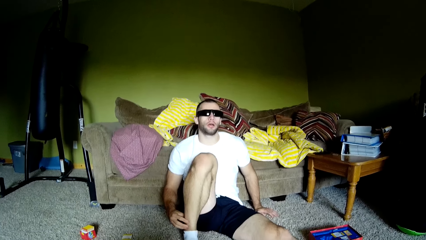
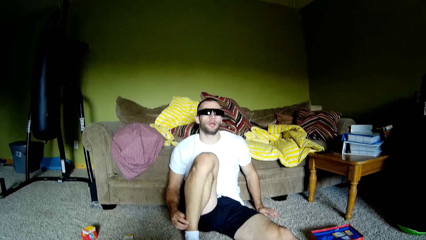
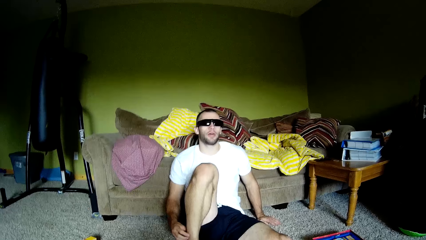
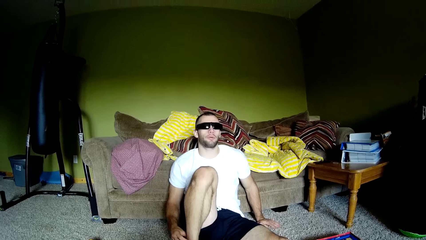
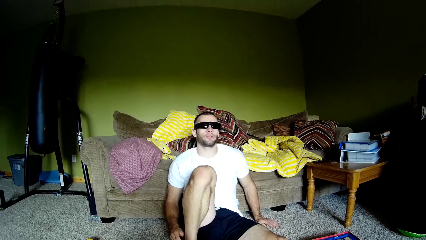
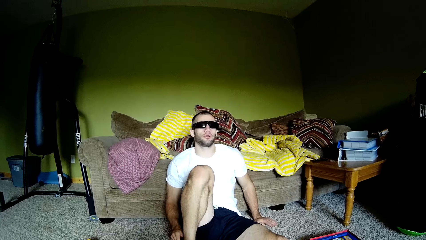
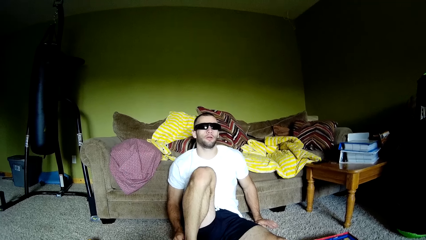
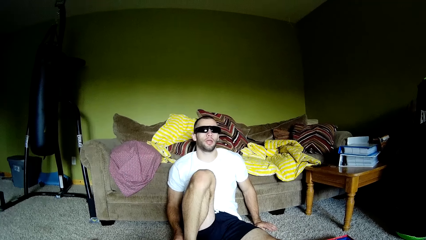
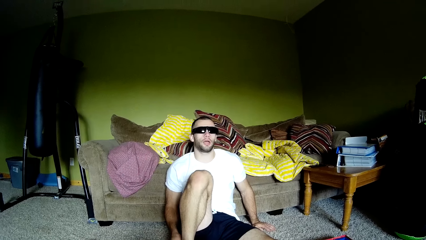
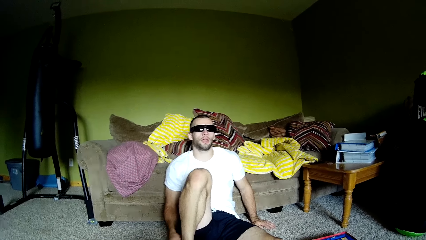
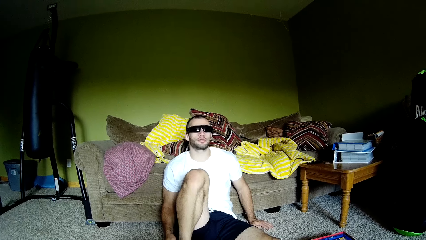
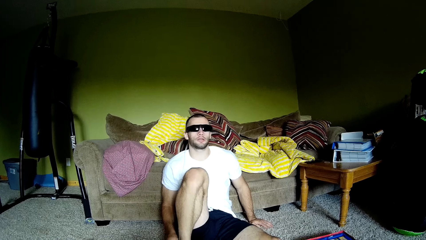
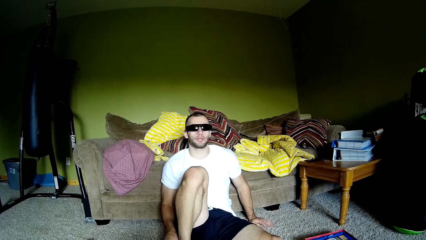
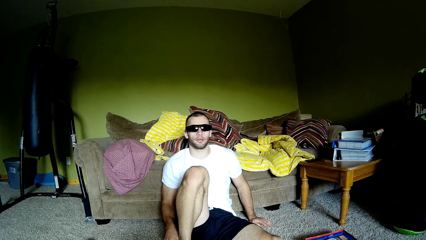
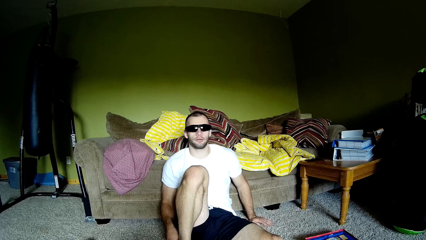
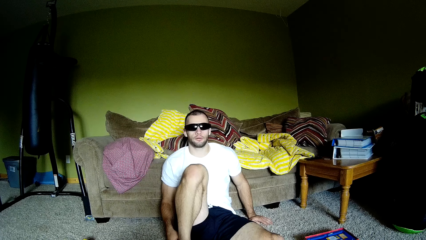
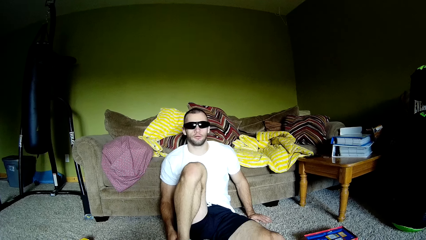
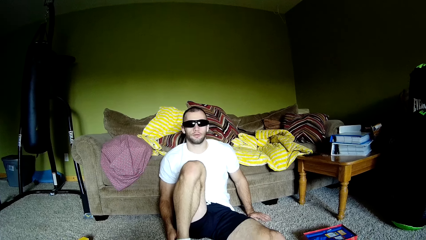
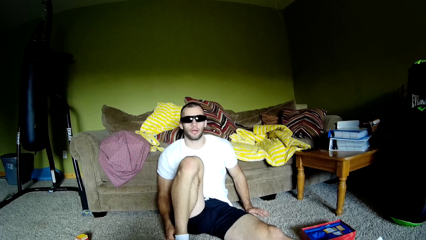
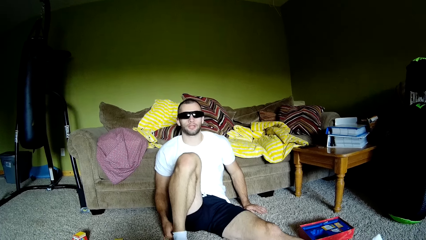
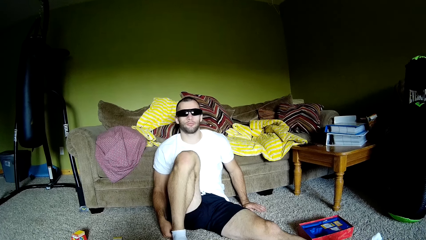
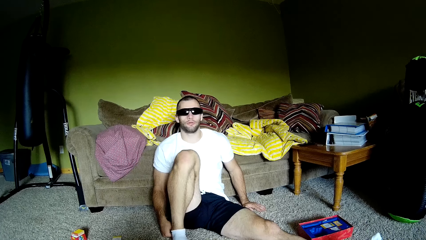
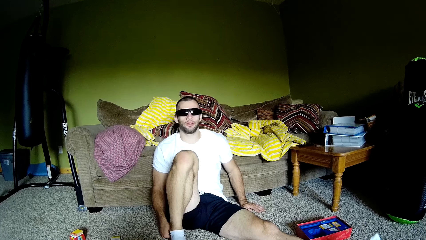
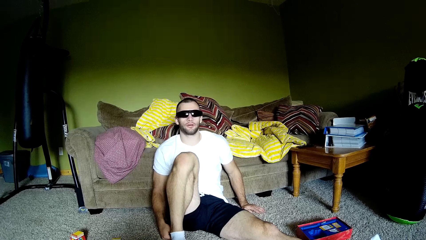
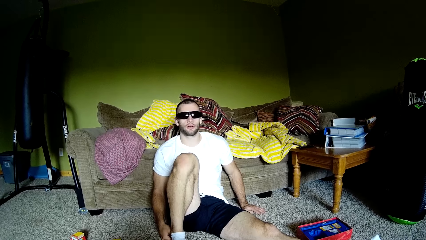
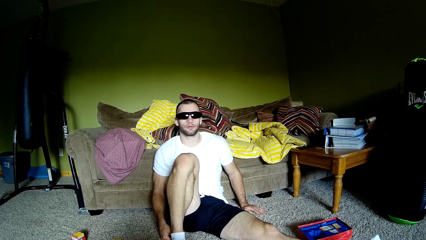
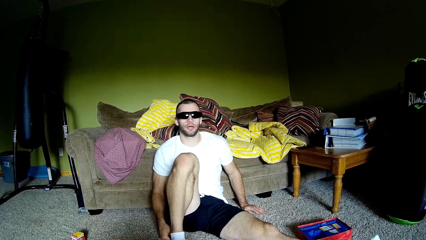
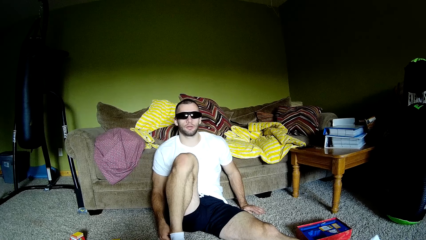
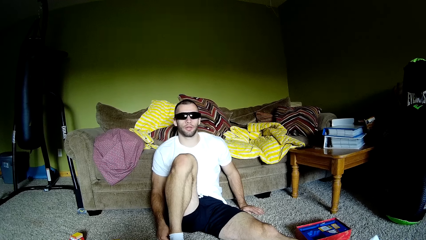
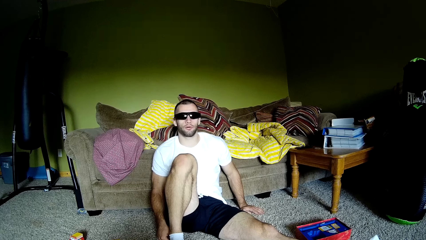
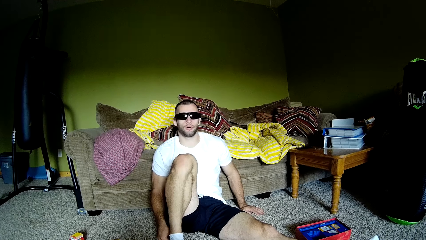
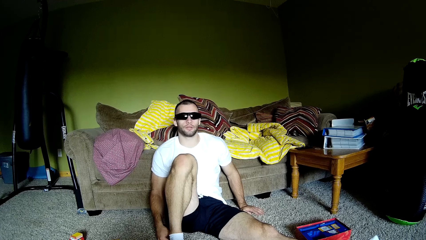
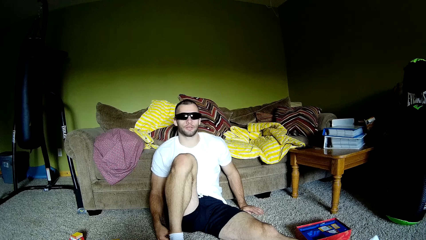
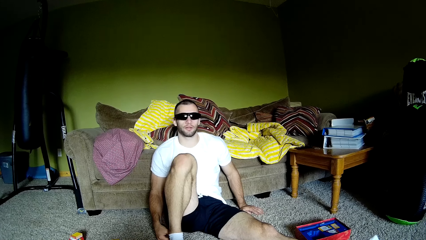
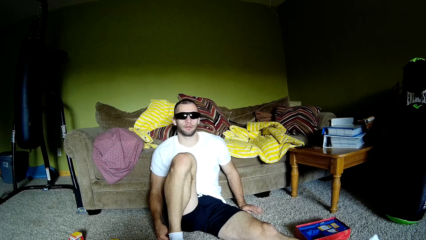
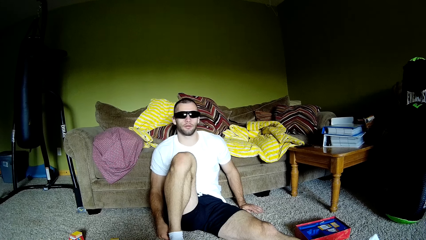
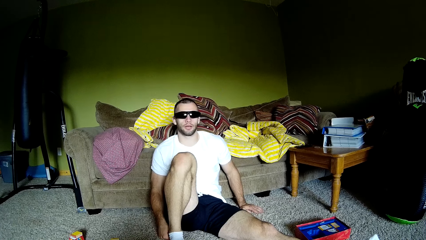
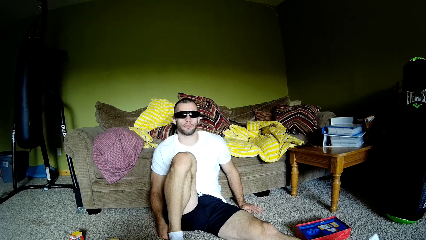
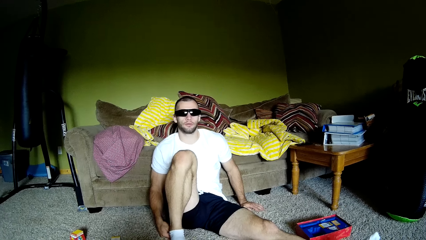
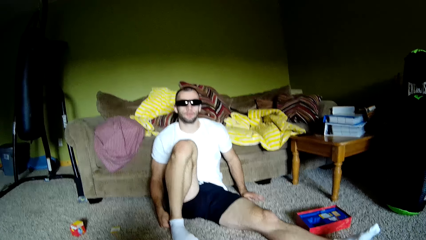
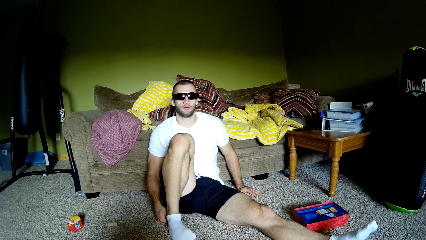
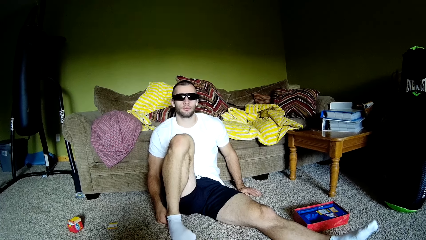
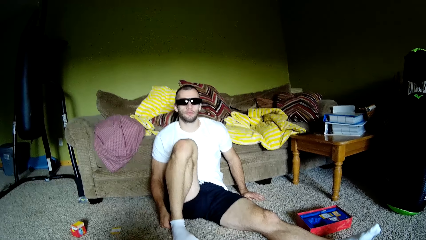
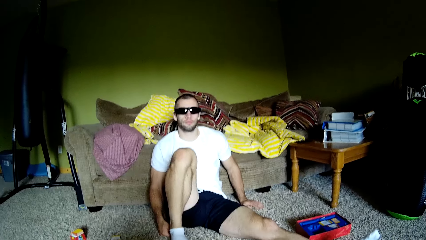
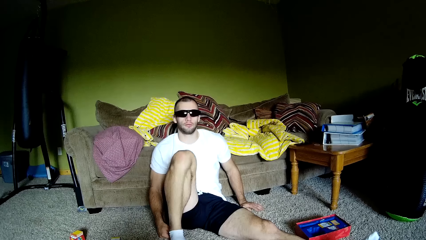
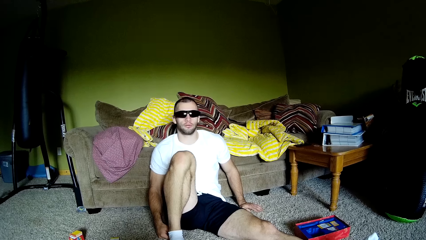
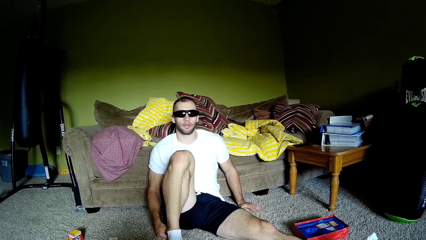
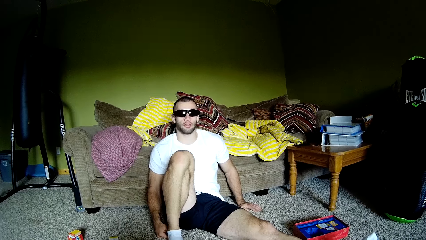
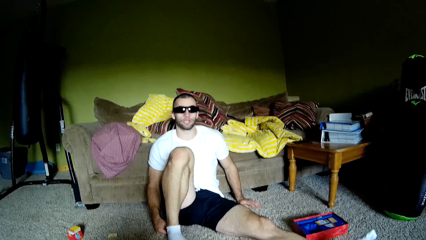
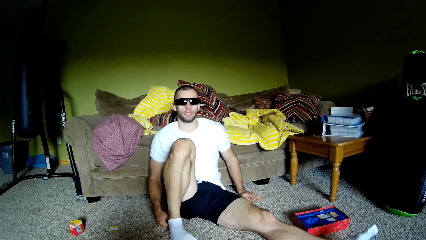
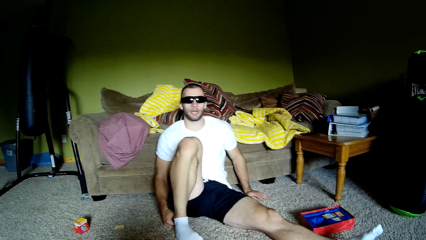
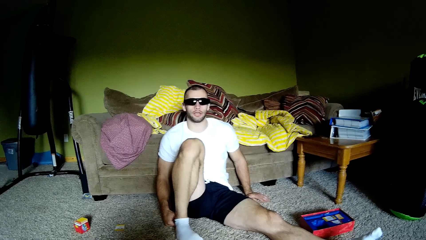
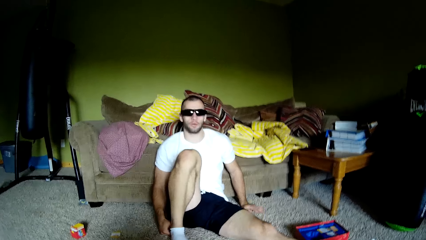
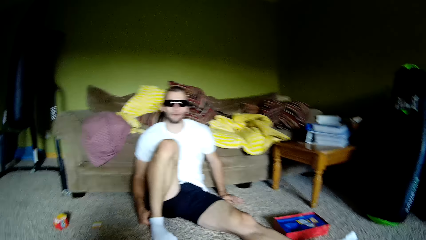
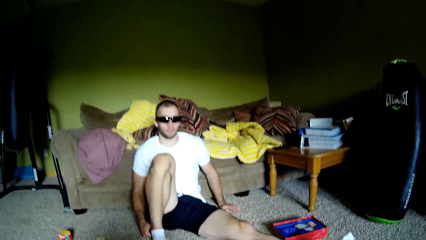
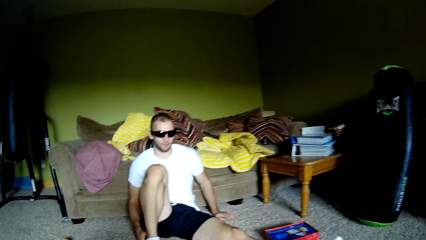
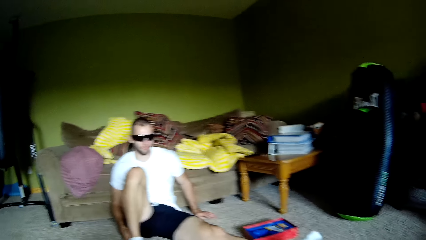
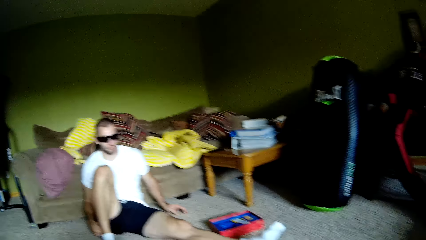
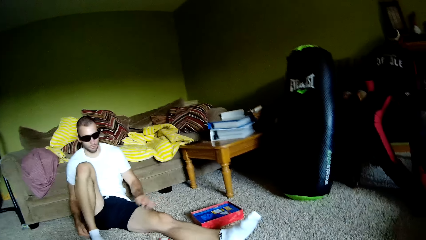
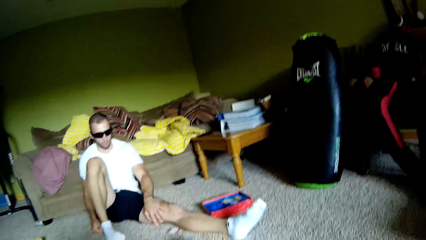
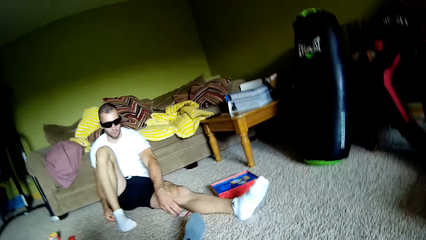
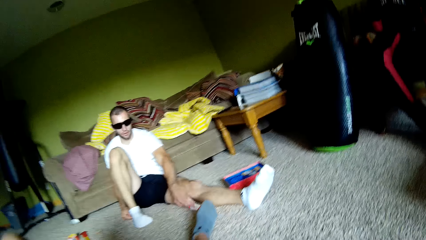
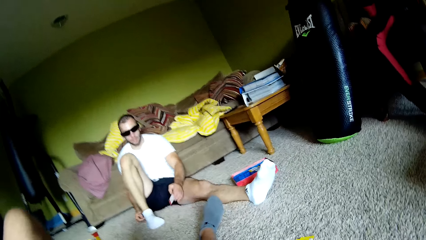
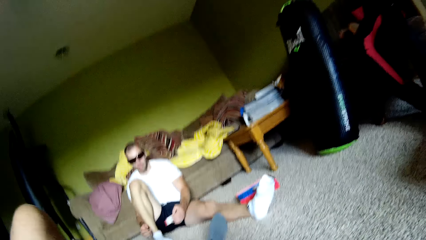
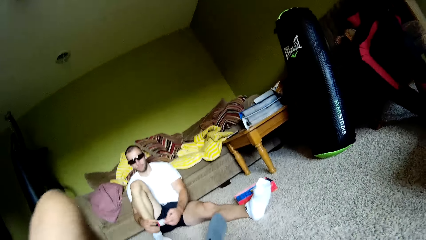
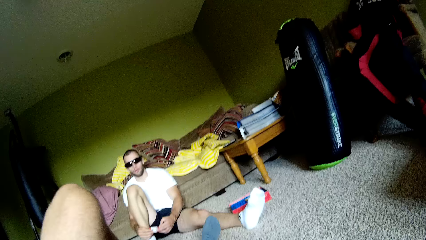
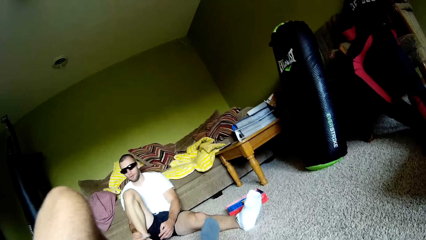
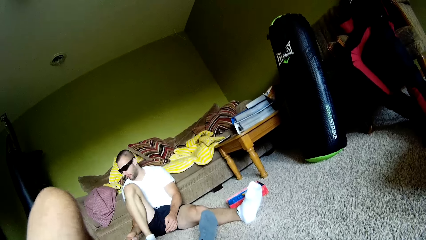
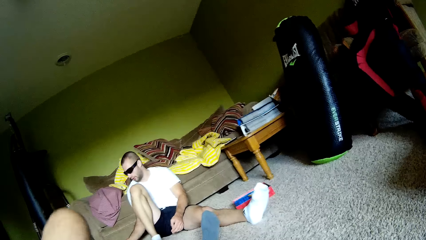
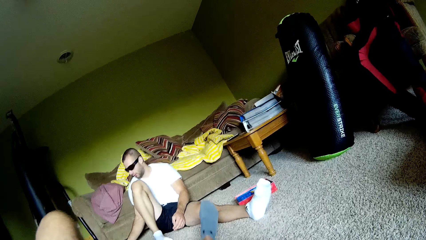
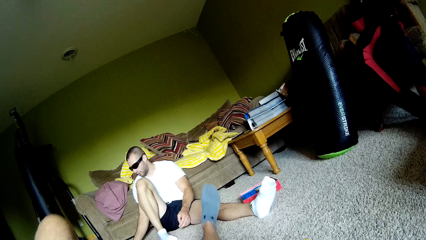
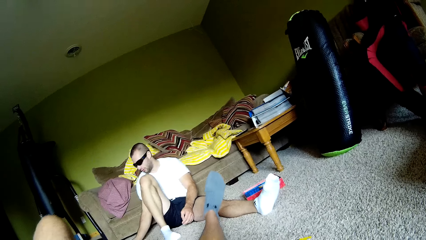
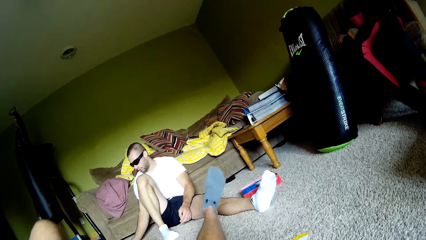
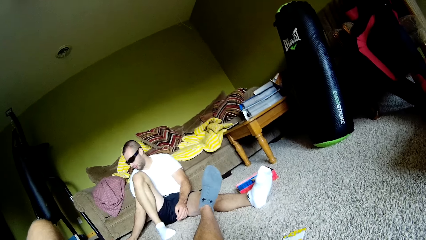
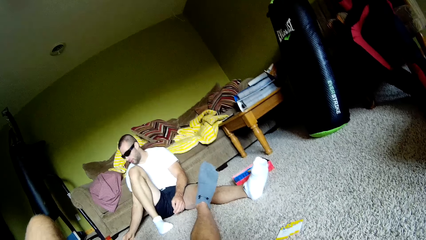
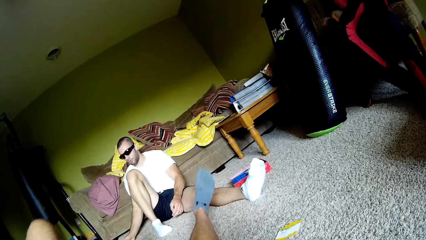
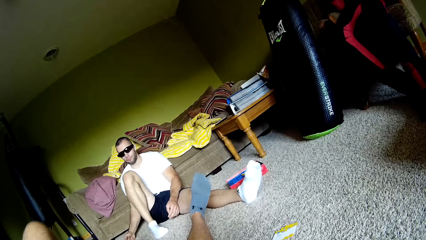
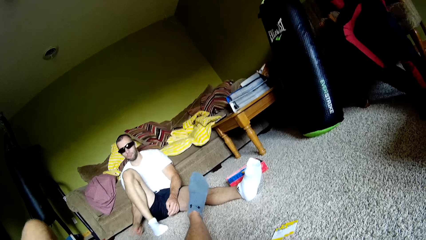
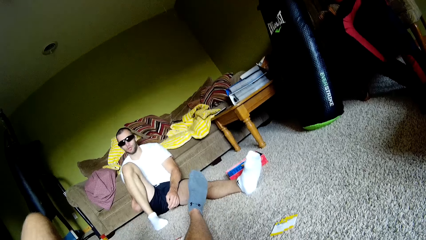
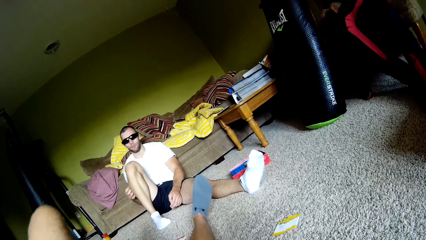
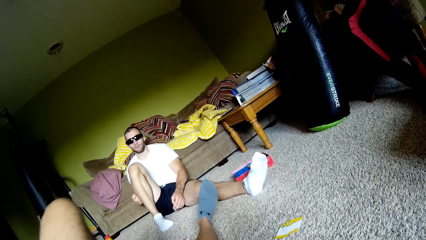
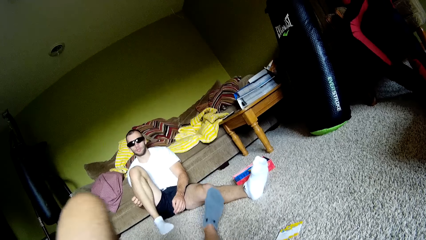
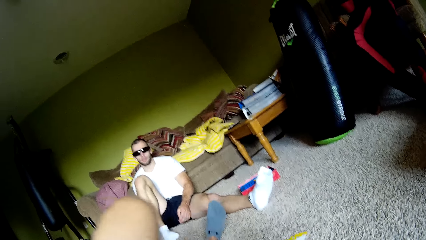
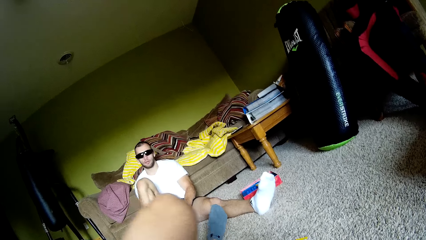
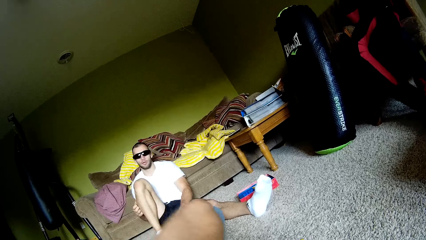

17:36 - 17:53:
The man talks to the camera wearer. The camera wearer throws a card towards the man. The man picks a card and puts a card down. The camera wearer stretches.
